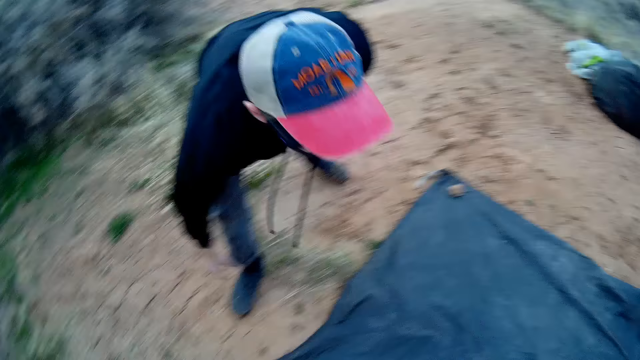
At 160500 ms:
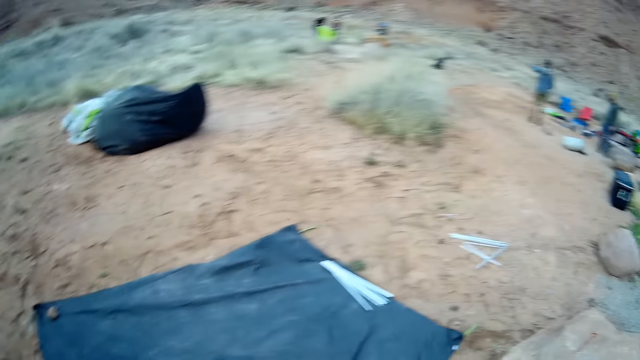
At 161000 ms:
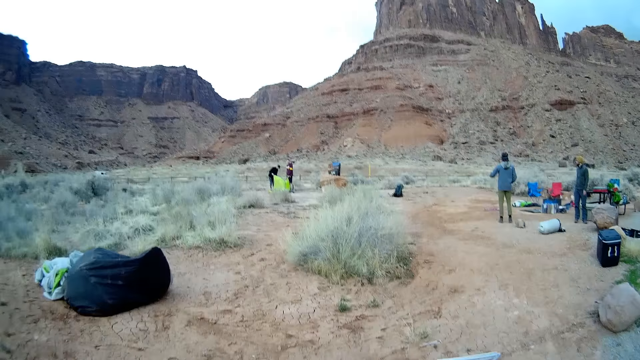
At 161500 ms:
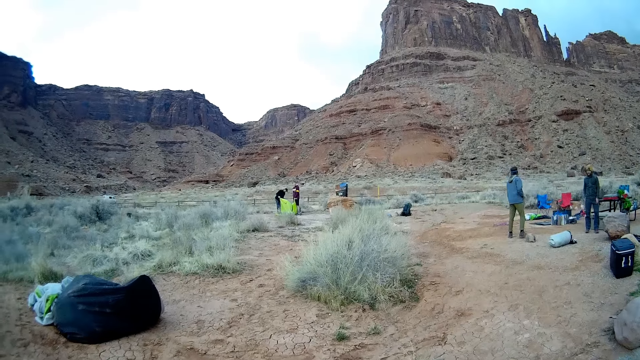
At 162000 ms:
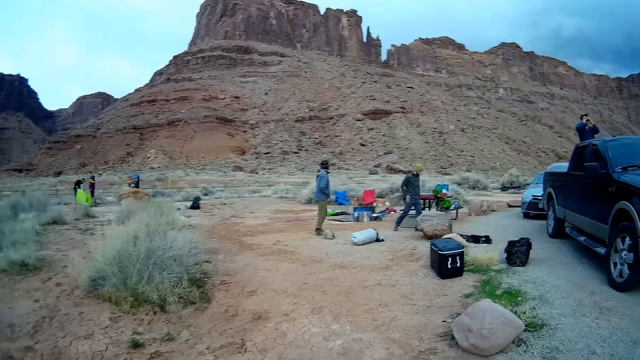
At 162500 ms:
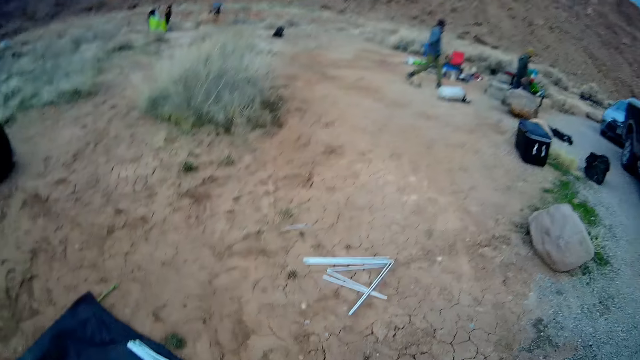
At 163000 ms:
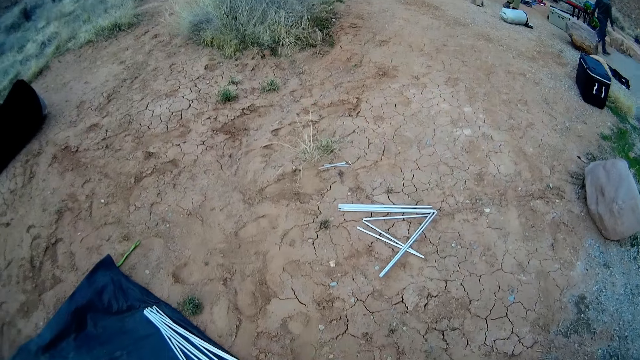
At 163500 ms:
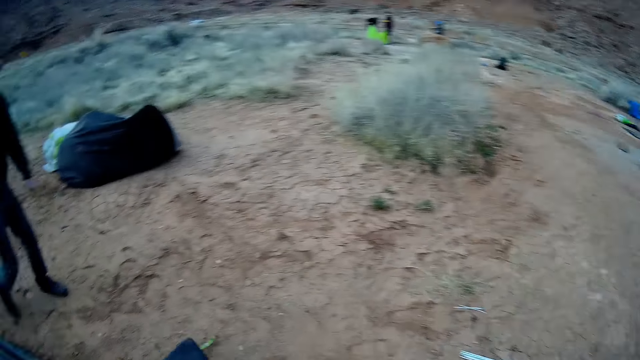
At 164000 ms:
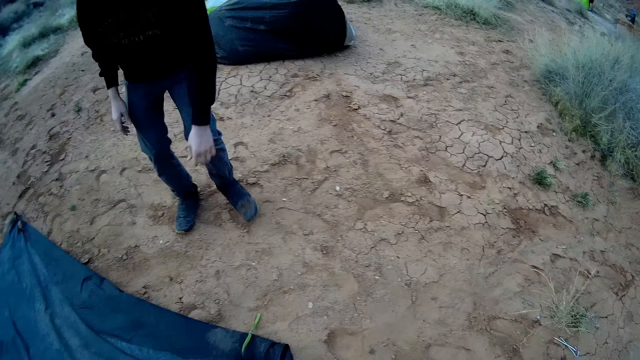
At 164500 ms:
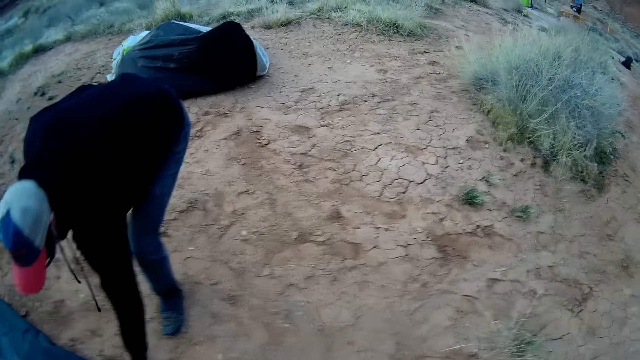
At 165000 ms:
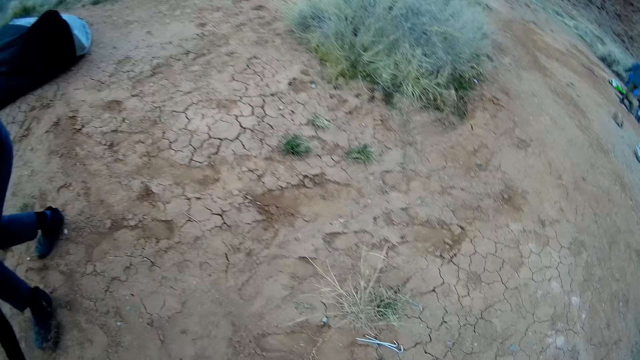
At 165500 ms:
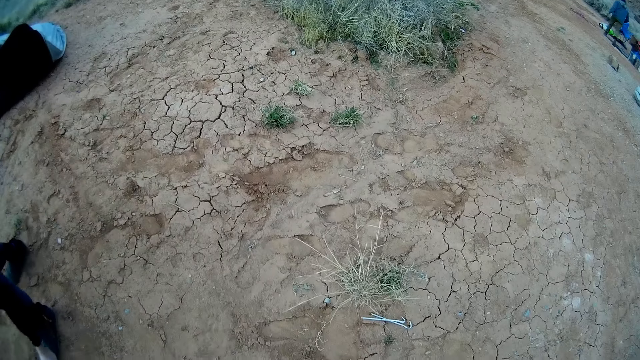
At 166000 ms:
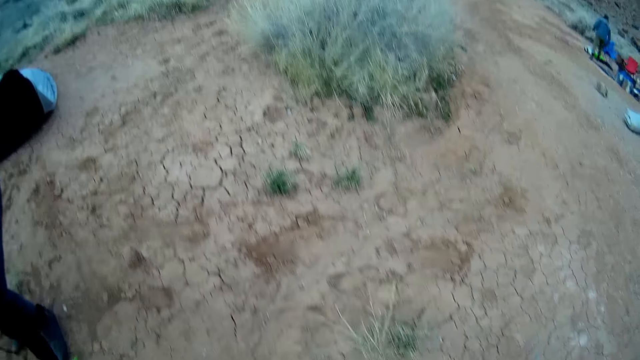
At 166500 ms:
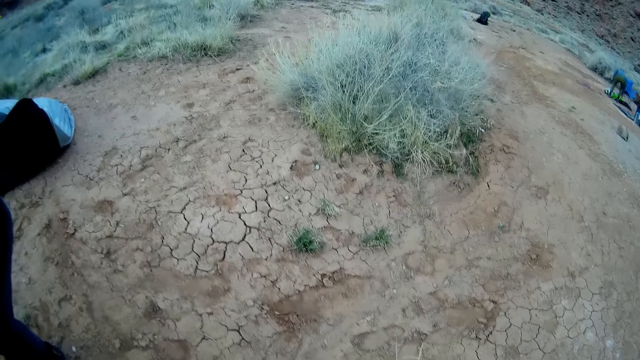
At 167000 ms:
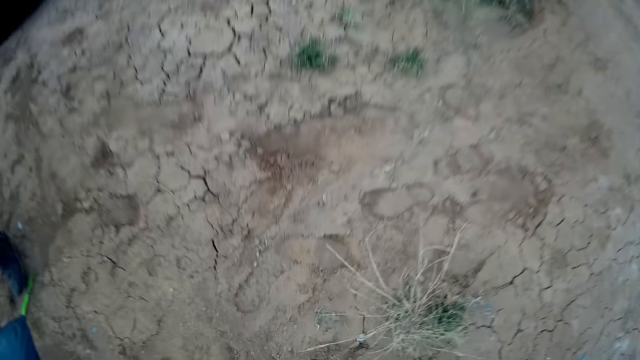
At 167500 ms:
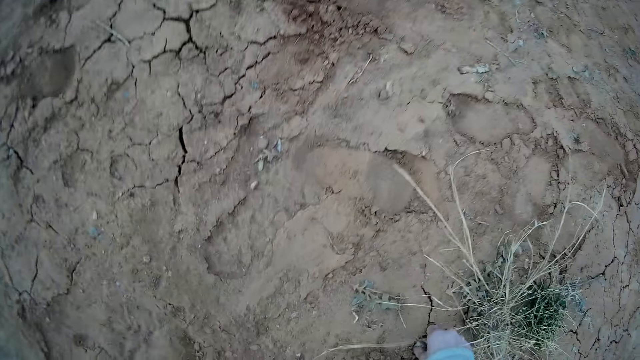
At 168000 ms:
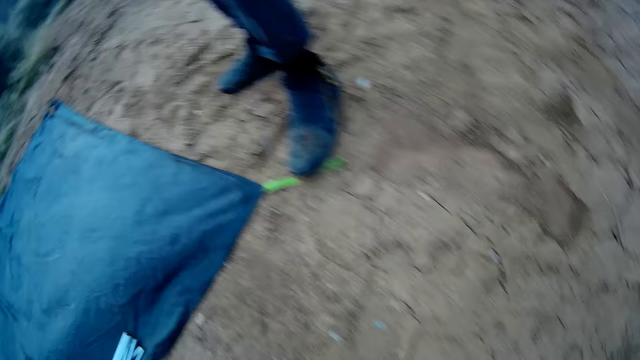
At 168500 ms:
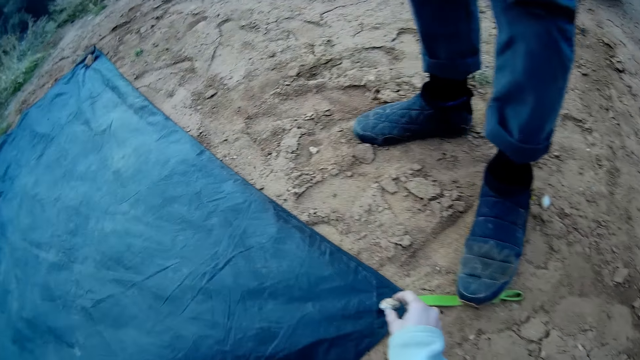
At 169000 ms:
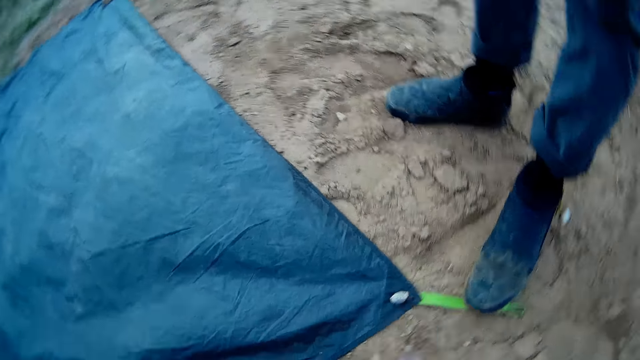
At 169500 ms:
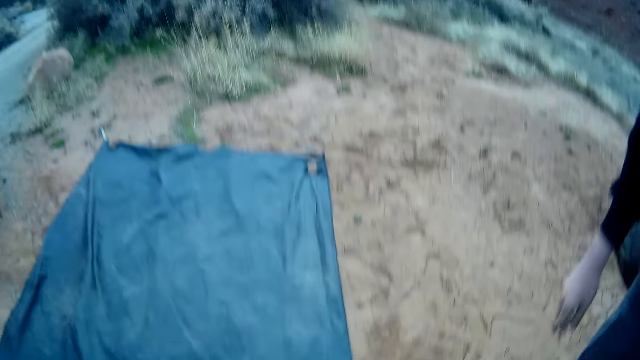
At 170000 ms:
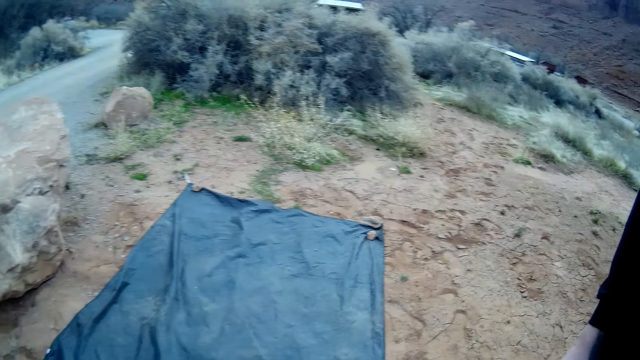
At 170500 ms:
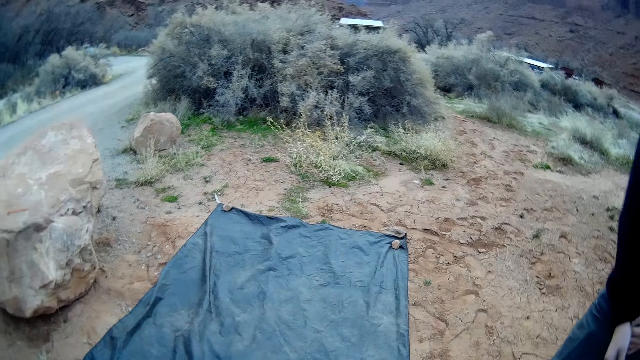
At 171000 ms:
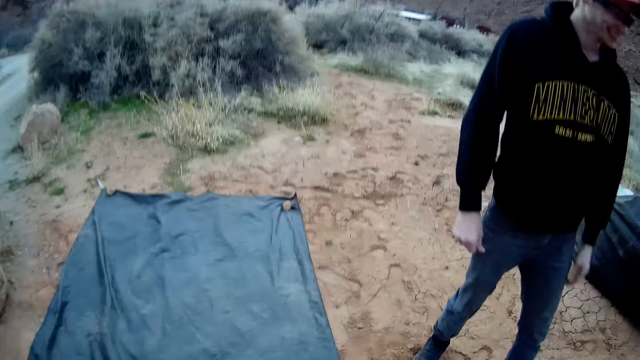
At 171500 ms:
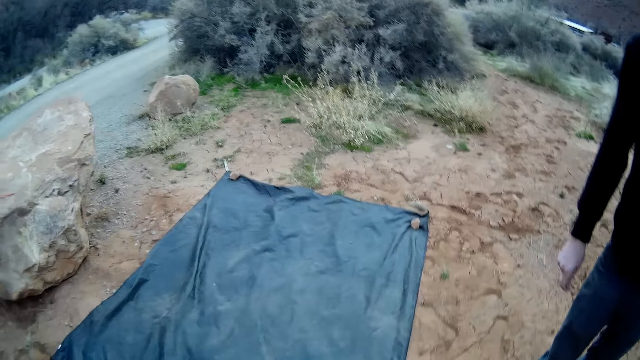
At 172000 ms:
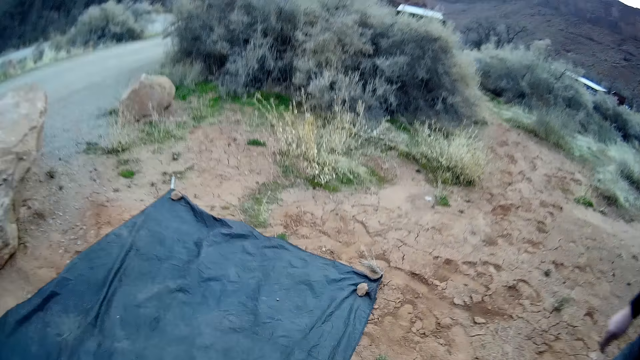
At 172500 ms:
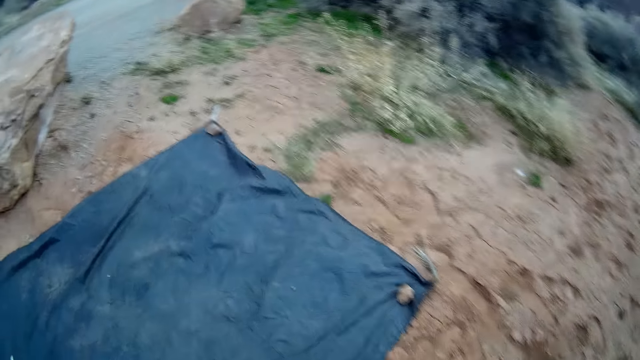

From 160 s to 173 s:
A man drops another stone at the other end of the cover tarp with his hand. The man stands on the ground. Other men hold something on the ground. Another man walks on the ground. The first man walks on the ground, adjusts the other end of the cover tarp with his hand, and picks the polythene paper on the ground. The other man walks on the ground. The camera wearer stands on the ground. He drops a stone on one end of the cover tarp with his hand. The other man stands on the ground. The camera wearer stands on the ground.

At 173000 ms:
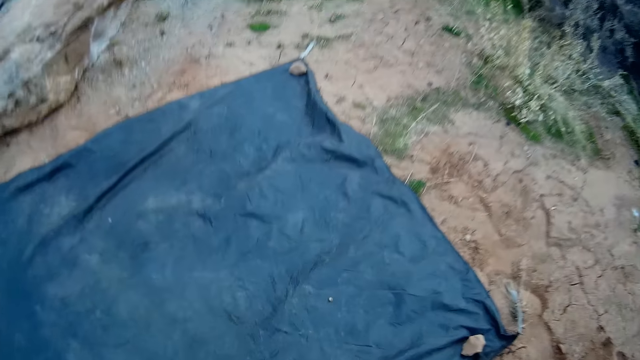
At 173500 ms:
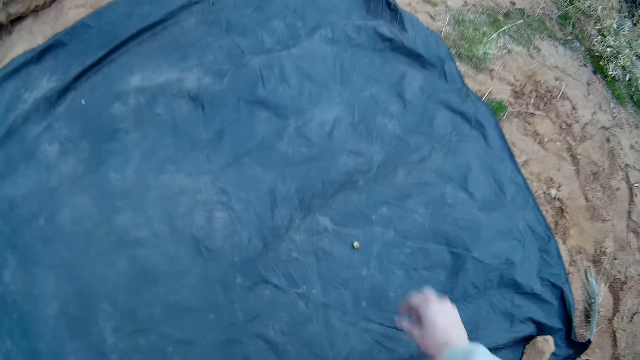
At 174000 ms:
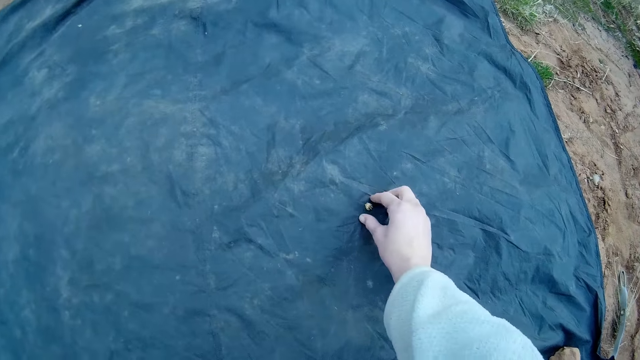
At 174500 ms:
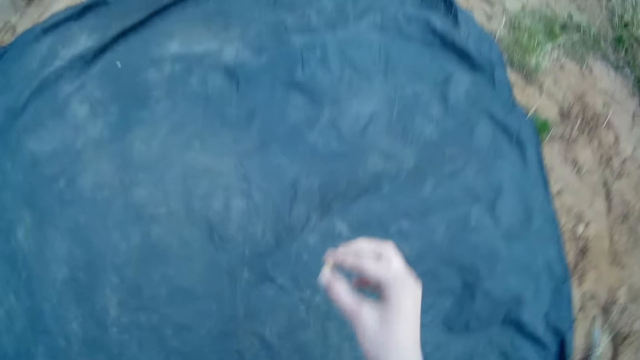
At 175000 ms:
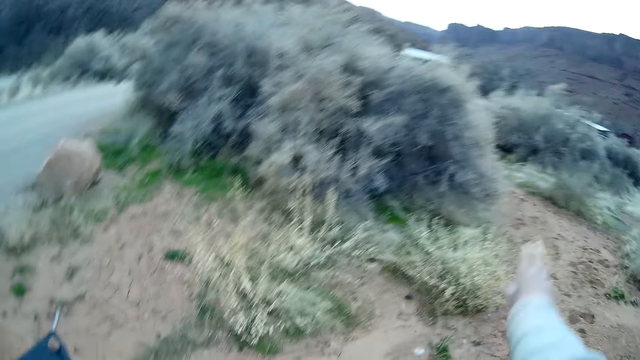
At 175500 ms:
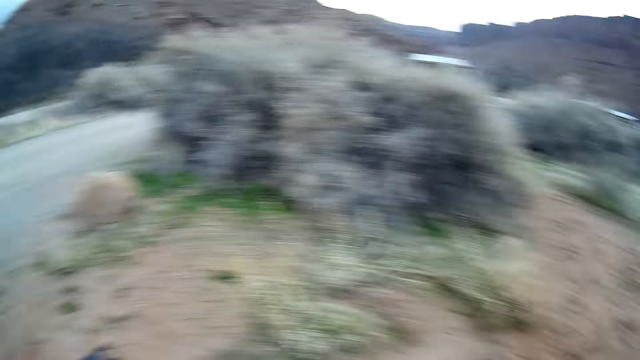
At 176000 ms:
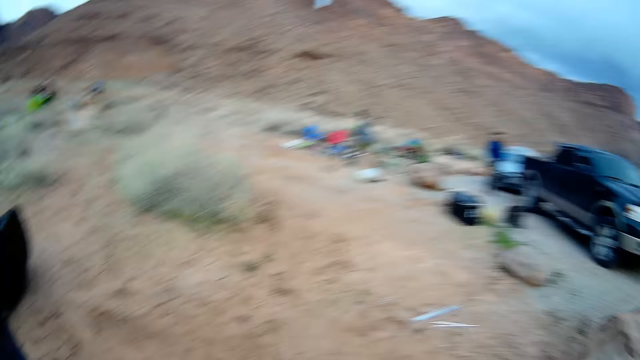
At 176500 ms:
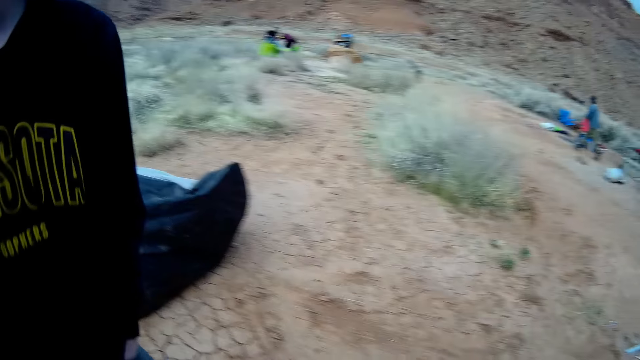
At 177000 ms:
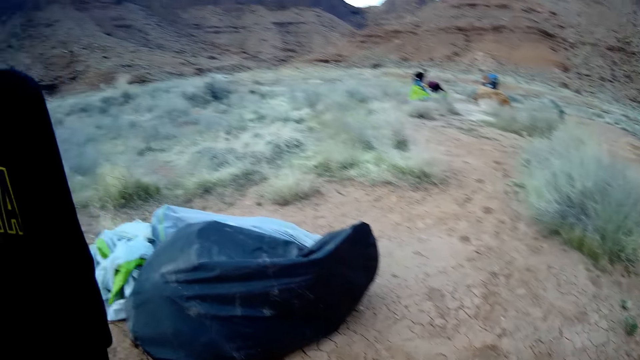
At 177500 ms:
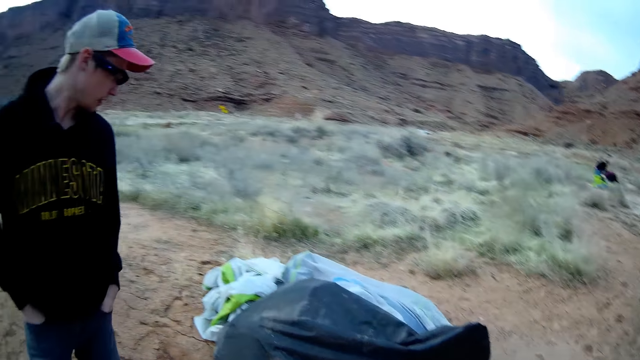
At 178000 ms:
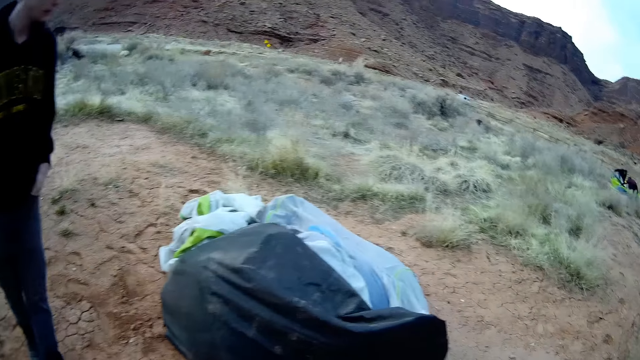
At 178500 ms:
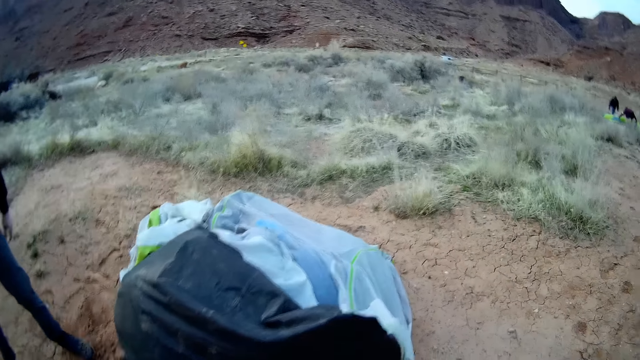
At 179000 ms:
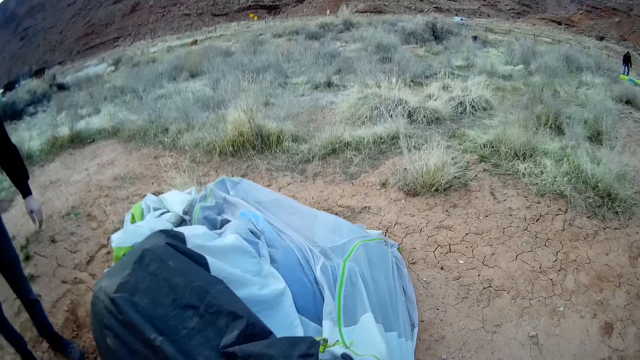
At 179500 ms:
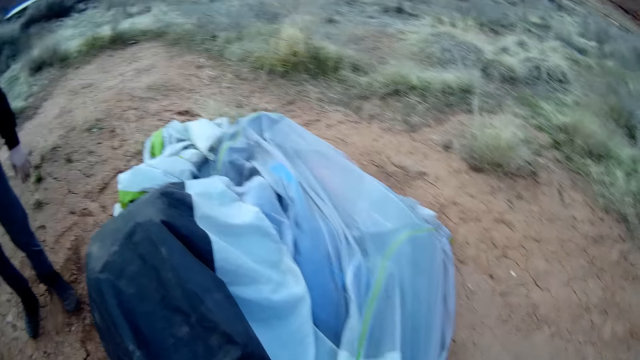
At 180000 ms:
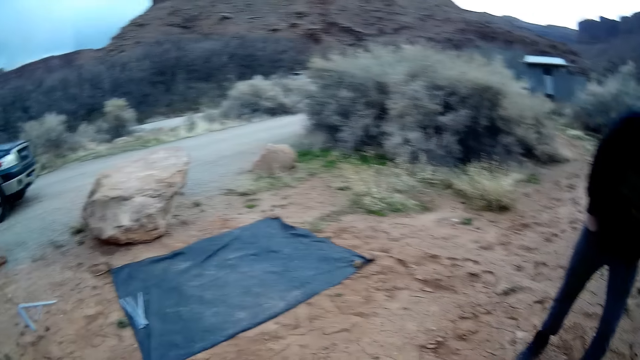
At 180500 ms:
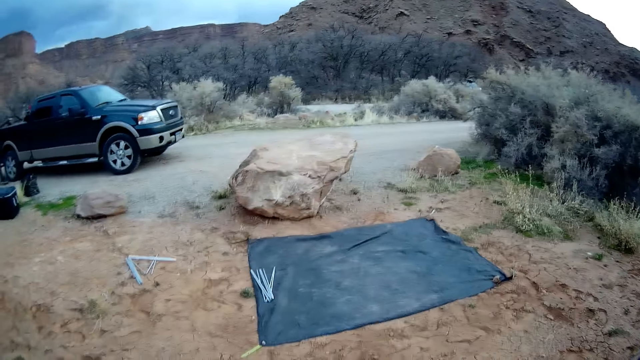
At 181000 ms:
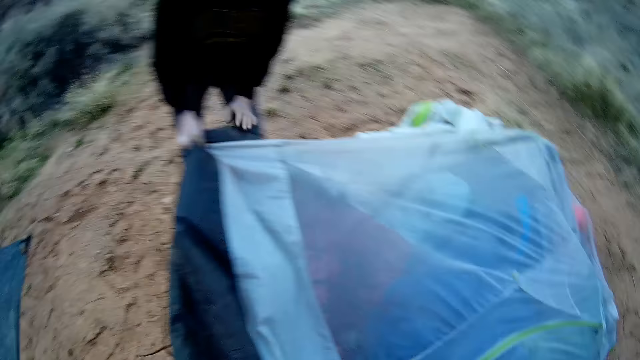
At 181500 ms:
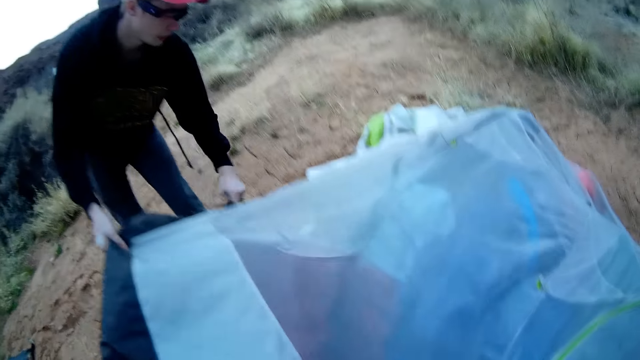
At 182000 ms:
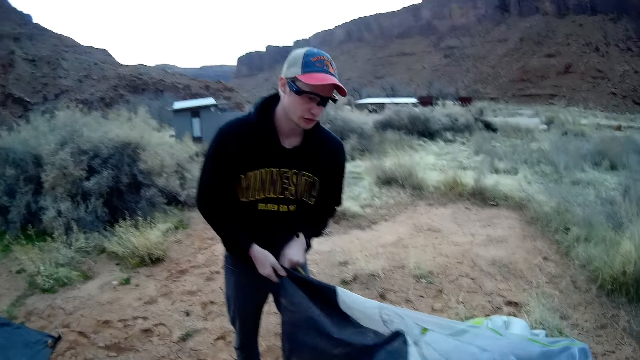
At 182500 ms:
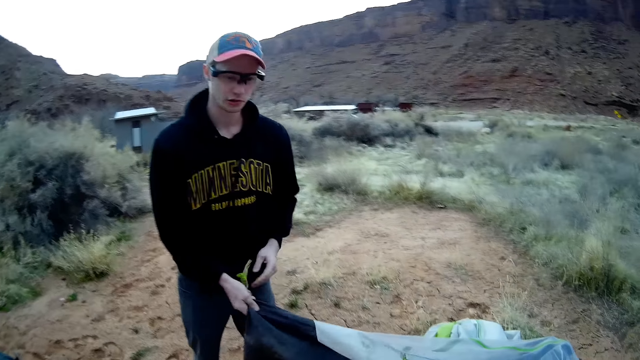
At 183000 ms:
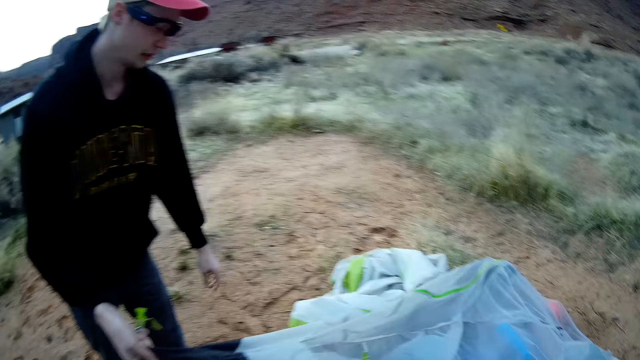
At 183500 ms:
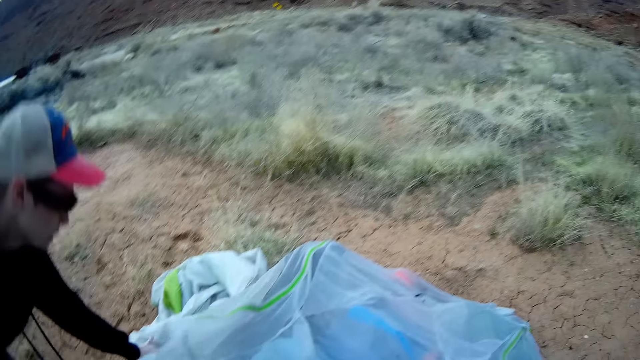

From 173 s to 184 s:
The camera wearer removes a stone from the cover tarp with his hand. He throws away the stone on the ground with his hand. He walks on the ground. A man holds something on the ground. Another man places both hands in his pocket and walks on the ground. The other man removes his left hand from his pocket. The other man holds the camp tent on the ground with both hands.
